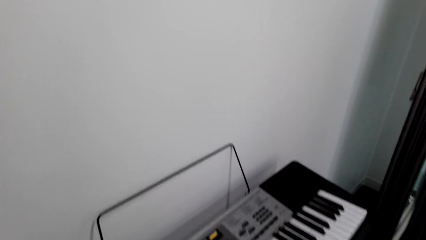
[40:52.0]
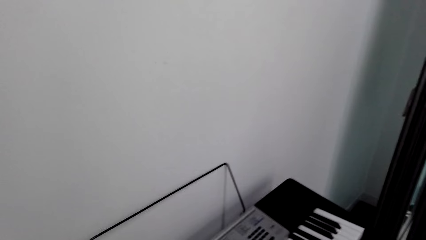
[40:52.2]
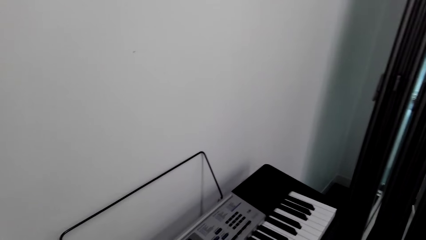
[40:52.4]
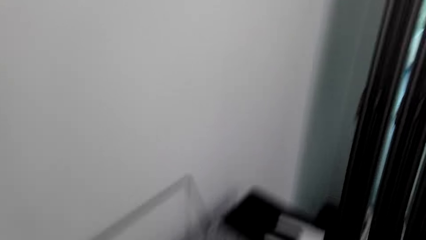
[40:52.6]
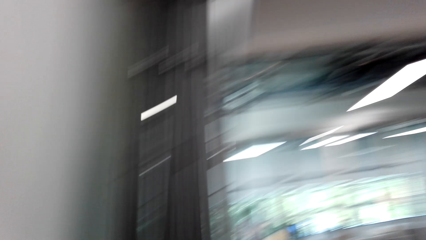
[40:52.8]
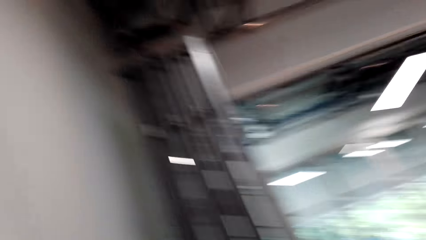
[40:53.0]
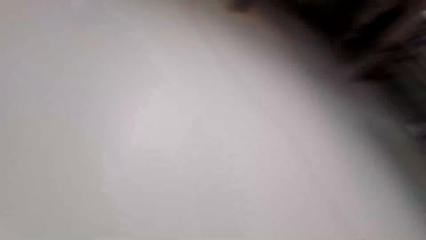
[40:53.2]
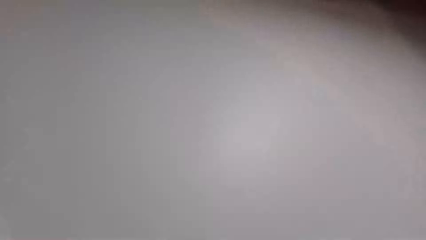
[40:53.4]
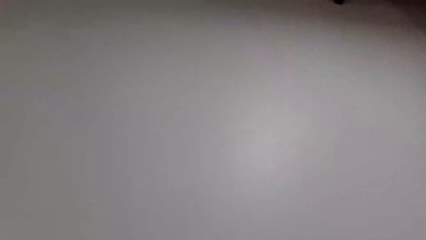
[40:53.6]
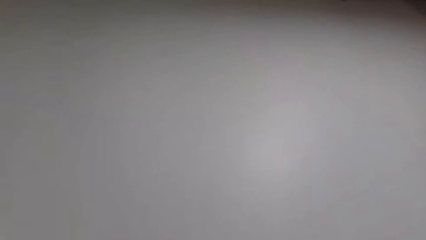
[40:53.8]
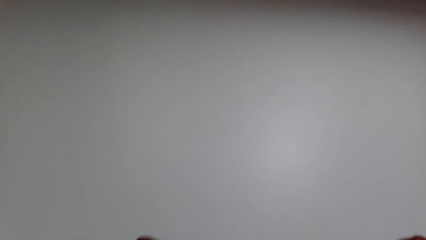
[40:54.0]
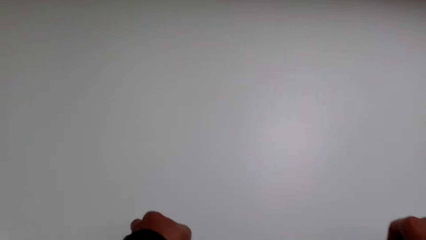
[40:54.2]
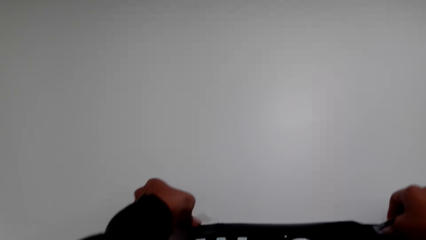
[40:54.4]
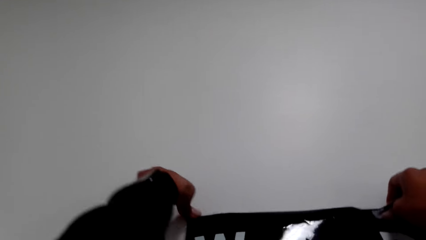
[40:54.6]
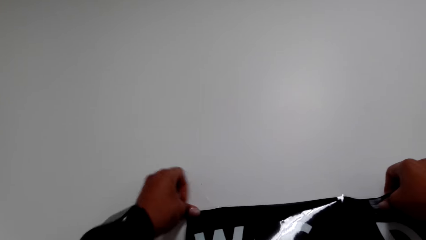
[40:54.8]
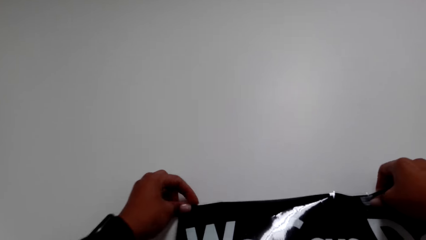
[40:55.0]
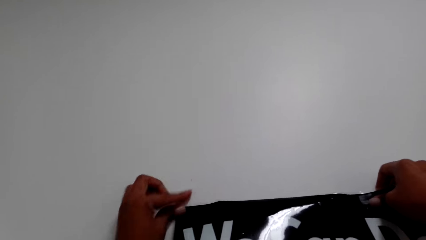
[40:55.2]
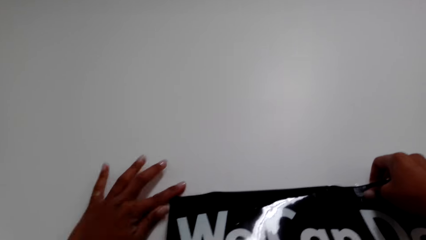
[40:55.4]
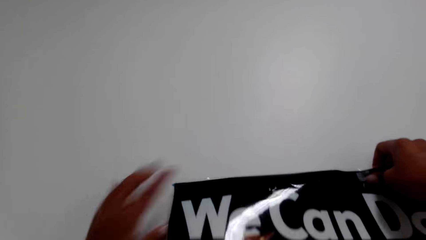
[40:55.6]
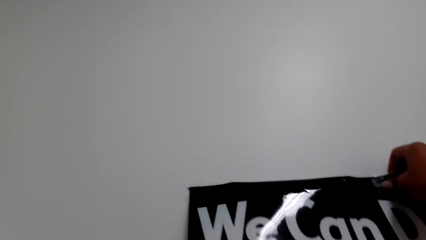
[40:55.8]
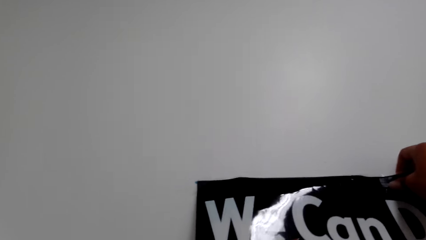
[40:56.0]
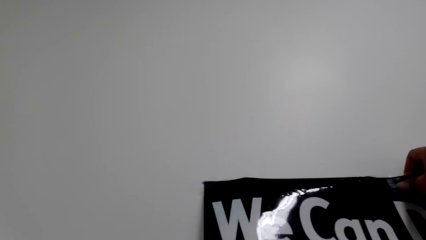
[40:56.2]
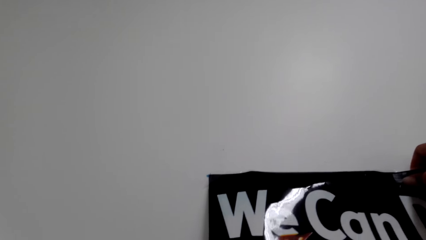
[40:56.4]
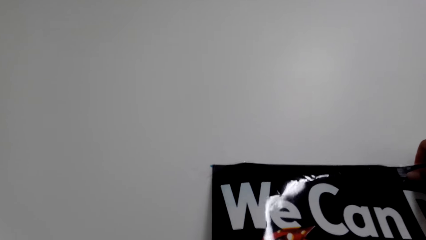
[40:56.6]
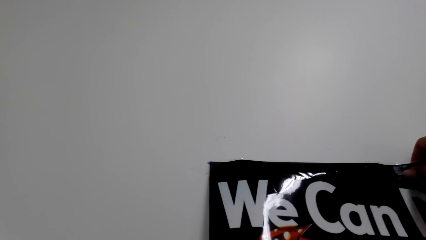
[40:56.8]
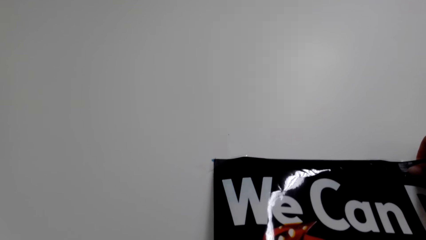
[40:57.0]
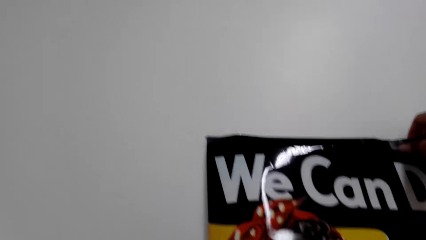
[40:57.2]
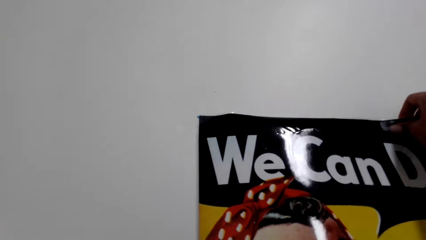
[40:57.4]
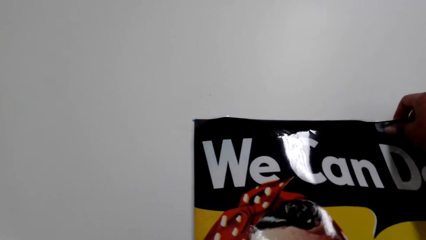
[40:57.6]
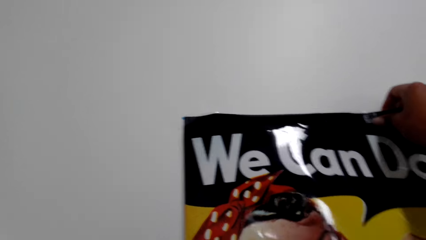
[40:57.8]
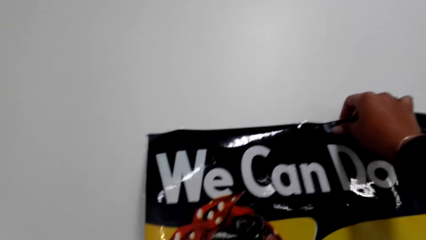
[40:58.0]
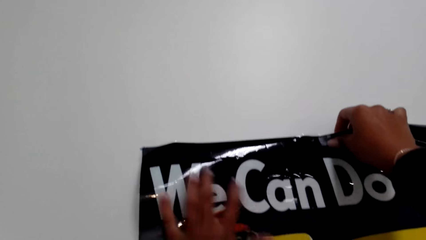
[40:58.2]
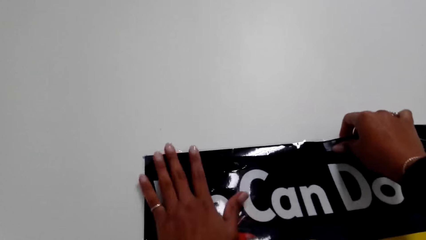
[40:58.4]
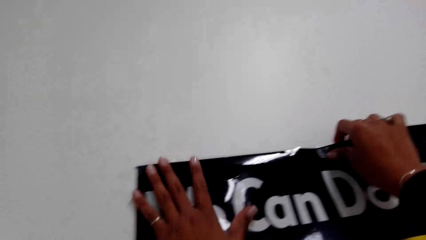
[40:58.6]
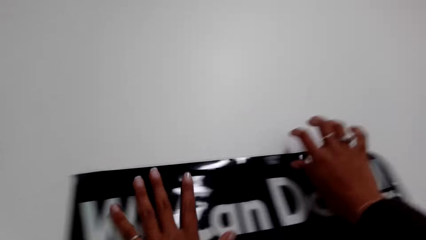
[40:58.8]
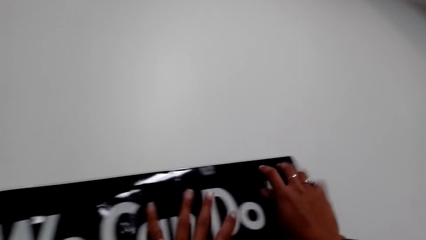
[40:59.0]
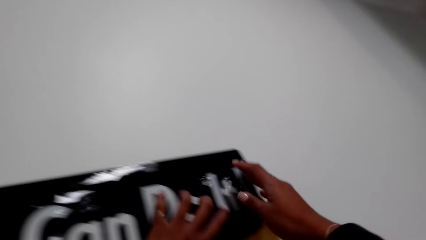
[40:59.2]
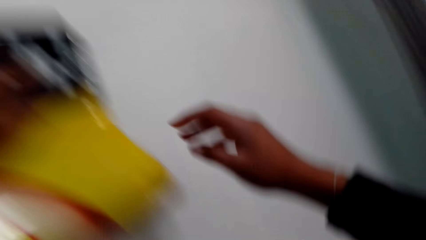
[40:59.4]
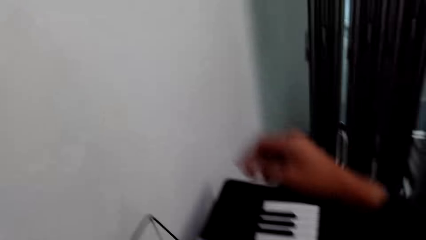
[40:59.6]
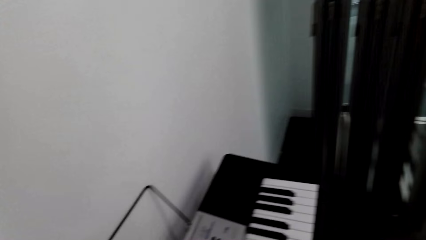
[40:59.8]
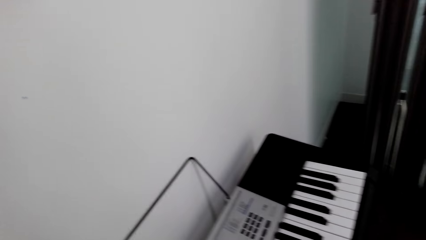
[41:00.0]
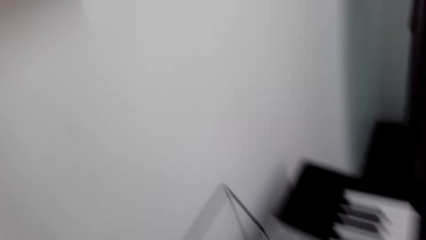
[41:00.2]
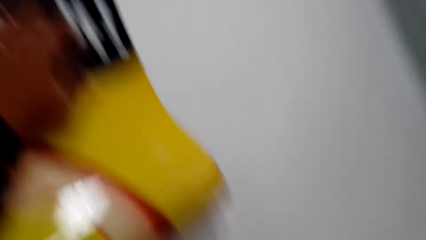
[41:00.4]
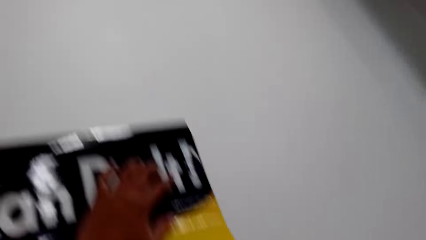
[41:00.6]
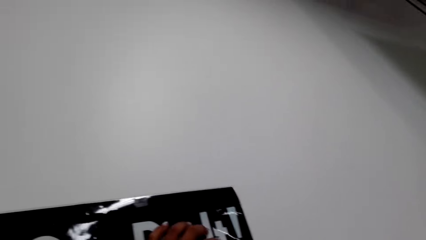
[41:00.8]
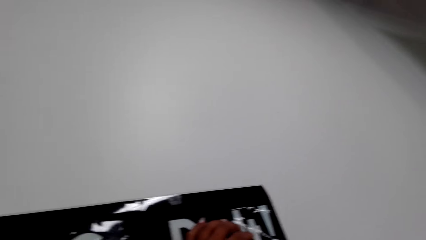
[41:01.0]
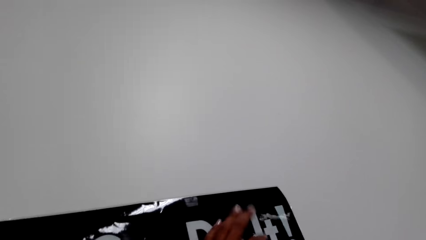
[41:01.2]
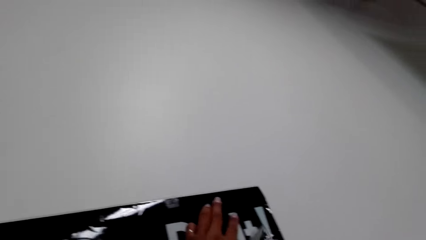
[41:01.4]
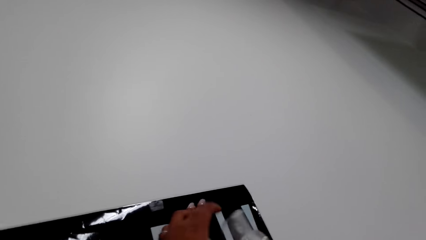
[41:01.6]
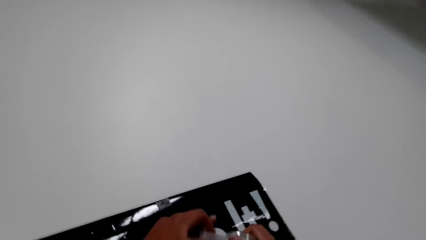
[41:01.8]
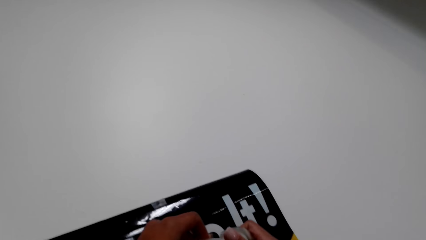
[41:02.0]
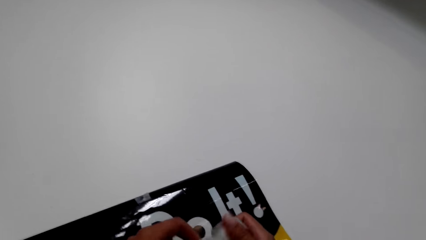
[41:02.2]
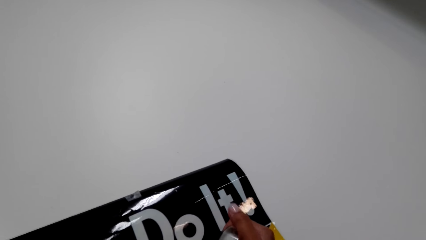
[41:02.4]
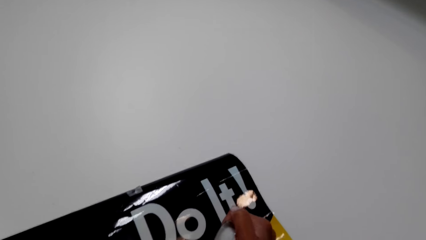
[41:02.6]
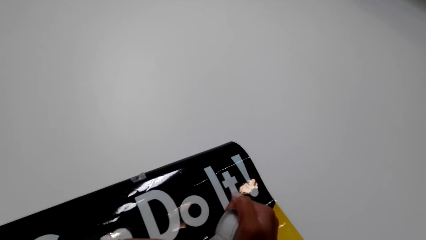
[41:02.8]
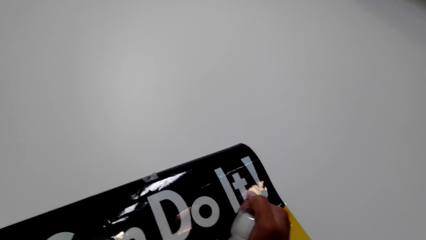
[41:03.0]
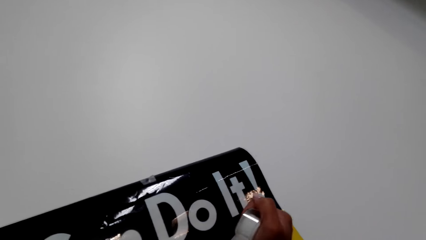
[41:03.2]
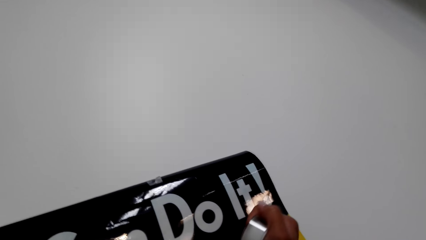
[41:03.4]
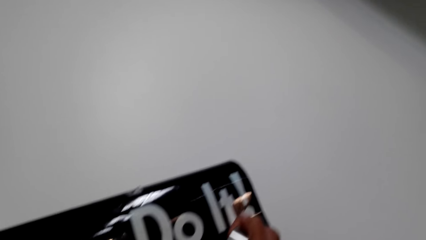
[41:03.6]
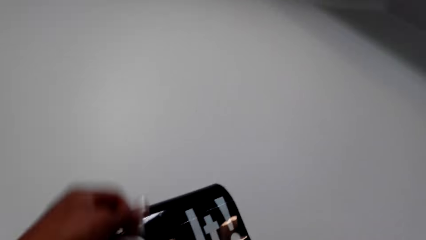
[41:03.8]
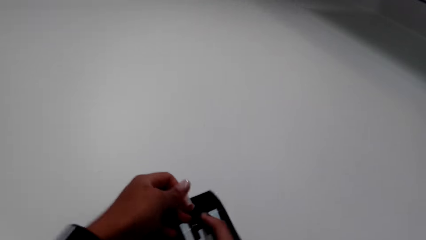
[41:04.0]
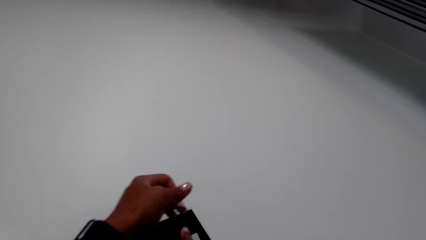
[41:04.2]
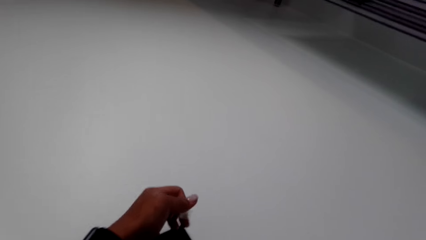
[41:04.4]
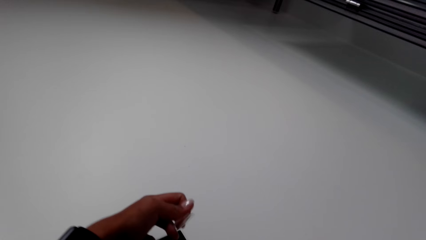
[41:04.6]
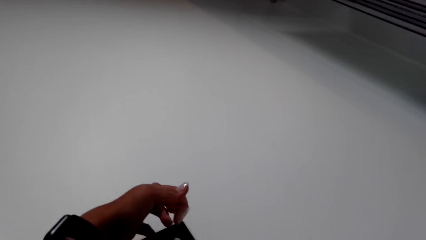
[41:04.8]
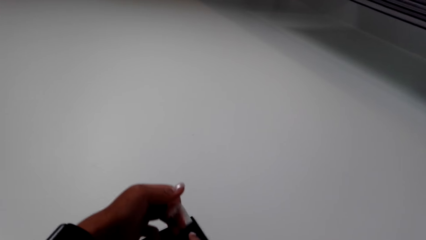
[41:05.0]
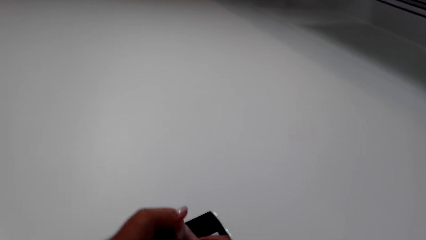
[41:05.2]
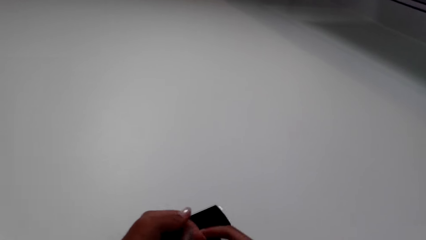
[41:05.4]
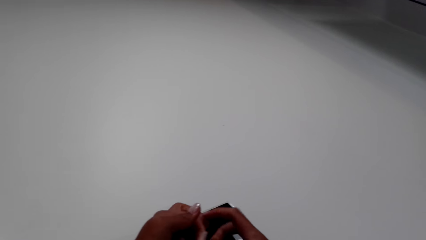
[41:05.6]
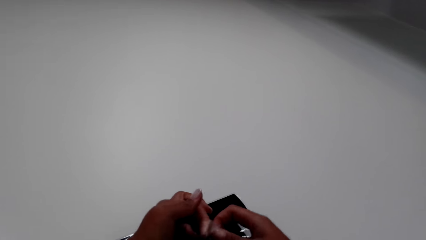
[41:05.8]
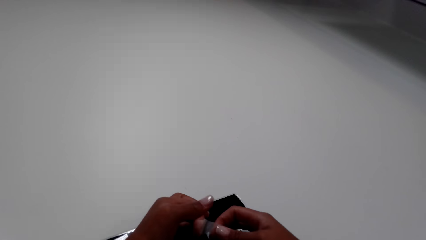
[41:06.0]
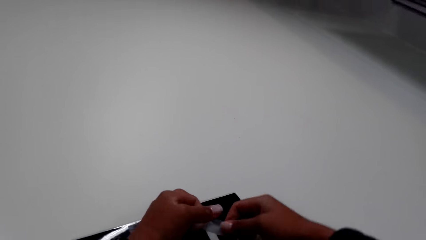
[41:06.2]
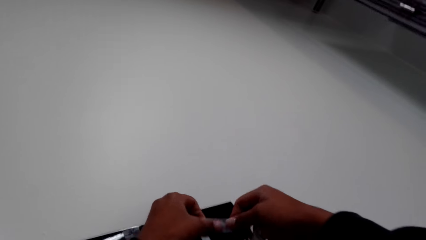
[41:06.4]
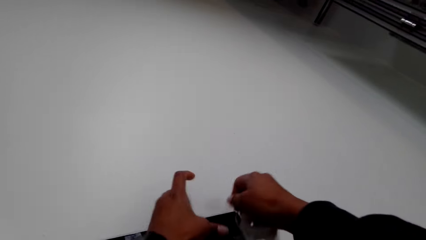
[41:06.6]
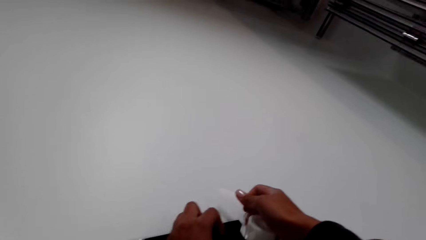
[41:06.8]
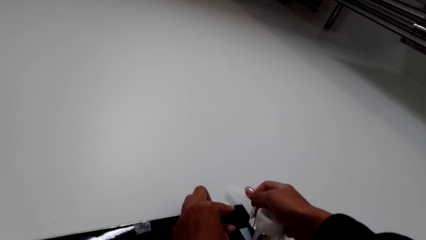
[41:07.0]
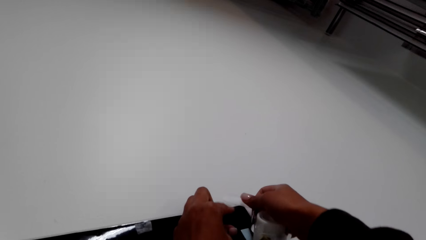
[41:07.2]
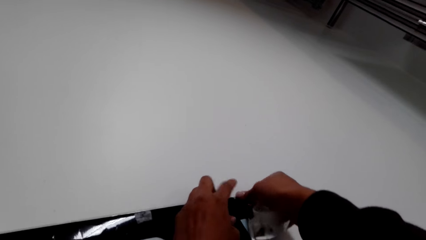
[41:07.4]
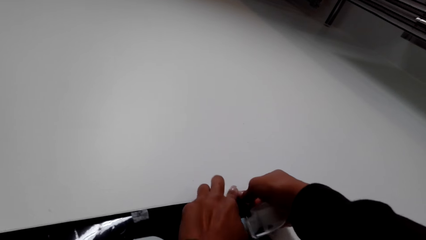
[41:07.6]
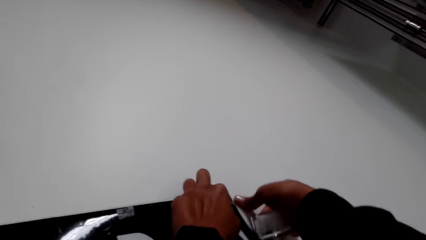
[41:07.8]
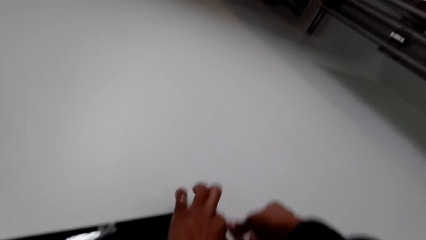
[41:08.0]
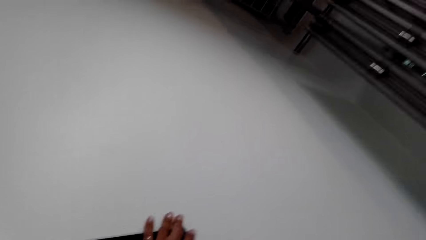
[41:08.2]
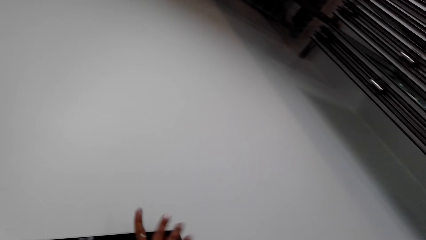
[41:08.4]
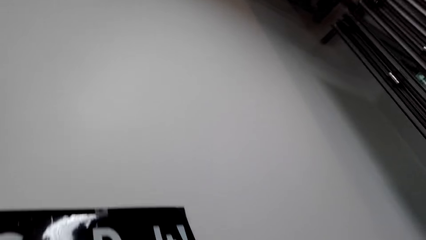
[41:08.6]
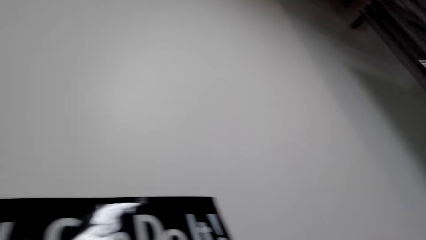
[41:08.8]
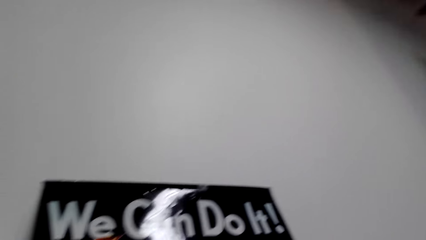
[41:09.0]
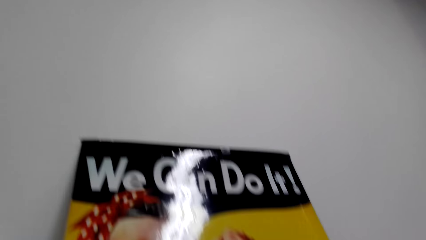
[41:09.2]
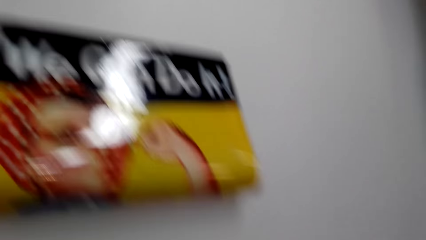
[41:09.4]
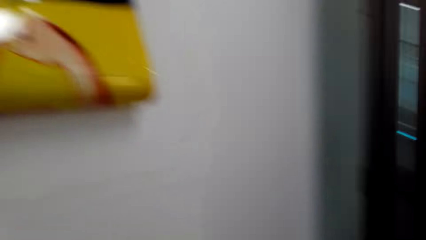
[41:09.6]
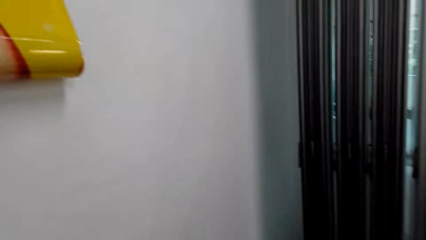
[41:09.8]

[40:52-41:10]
The camera wearer looks around the house. They stick the wall sticker on the wall. They pick up the cello tape. They hold the art on the wall. They dialogue with a person. They cut the cello tape, and apply the cello tape on the wall sticker. They tape the art on the wall.
